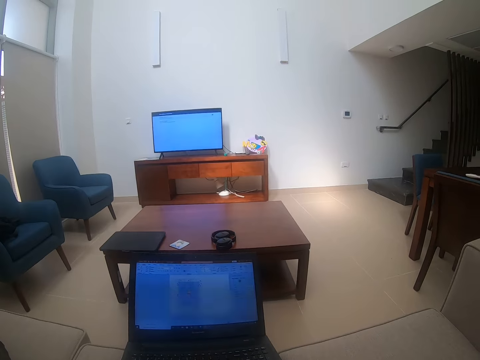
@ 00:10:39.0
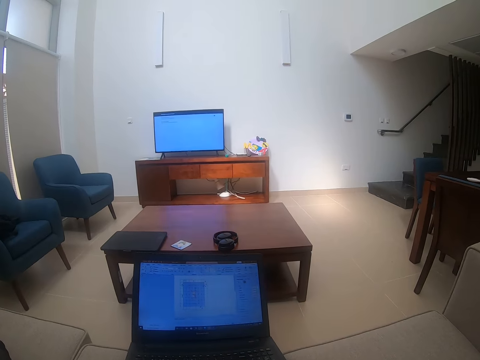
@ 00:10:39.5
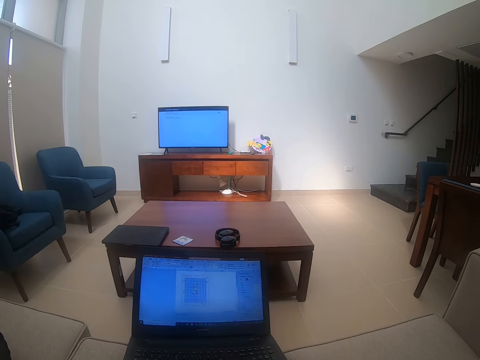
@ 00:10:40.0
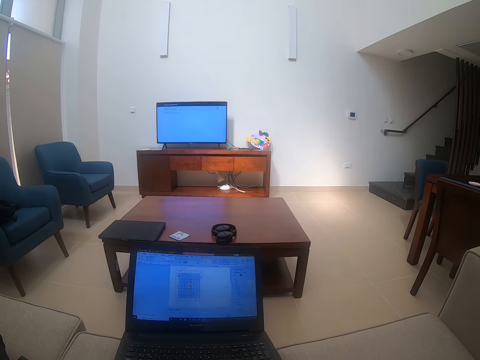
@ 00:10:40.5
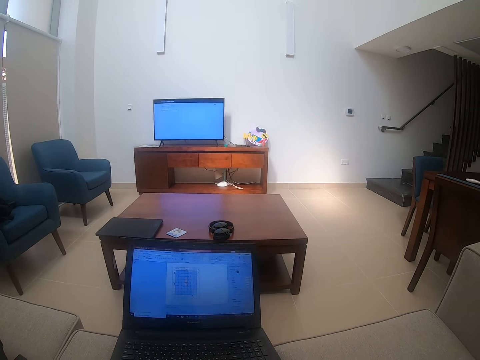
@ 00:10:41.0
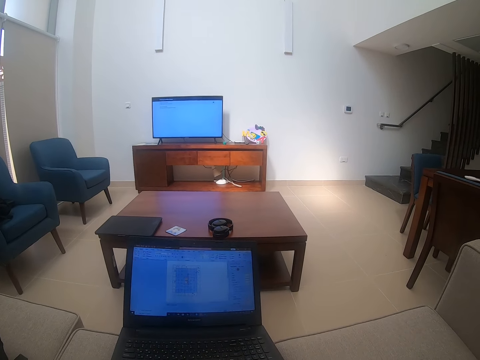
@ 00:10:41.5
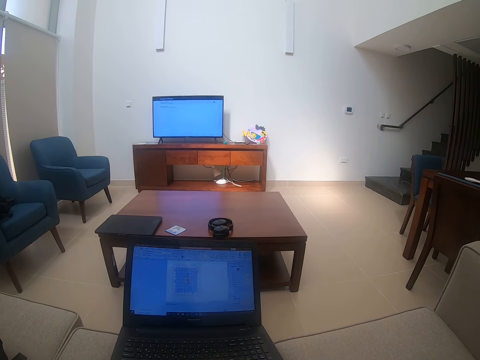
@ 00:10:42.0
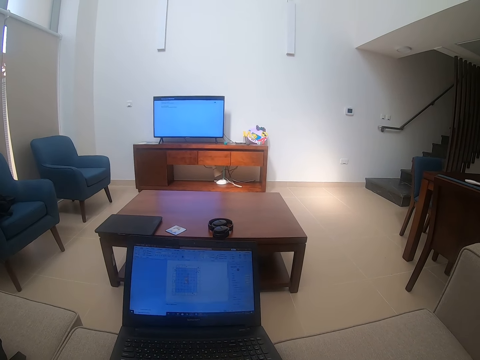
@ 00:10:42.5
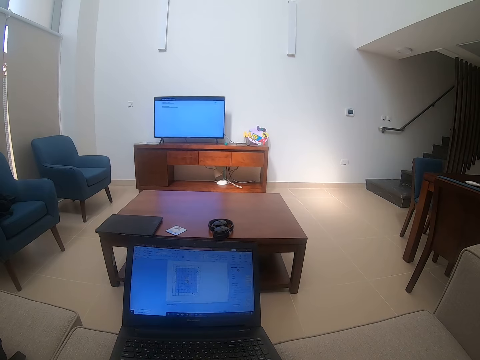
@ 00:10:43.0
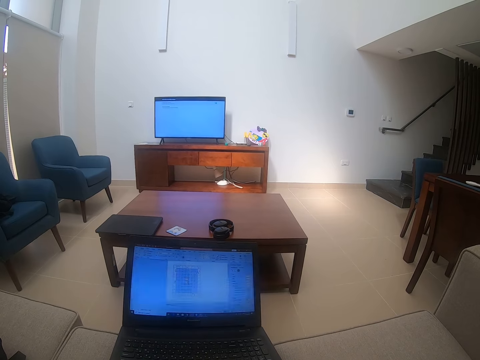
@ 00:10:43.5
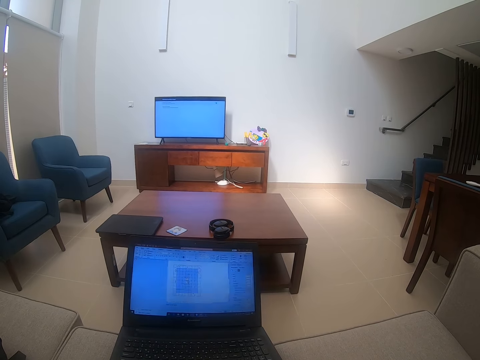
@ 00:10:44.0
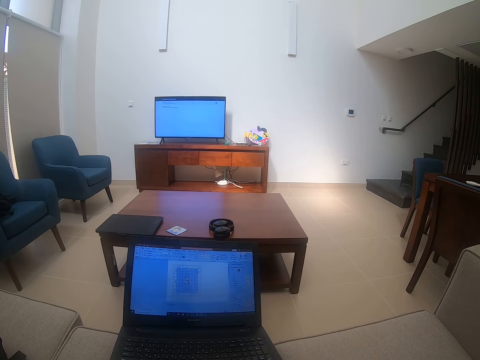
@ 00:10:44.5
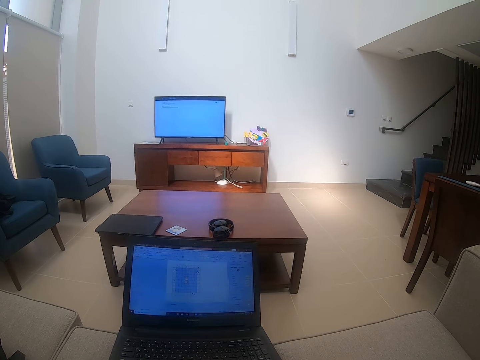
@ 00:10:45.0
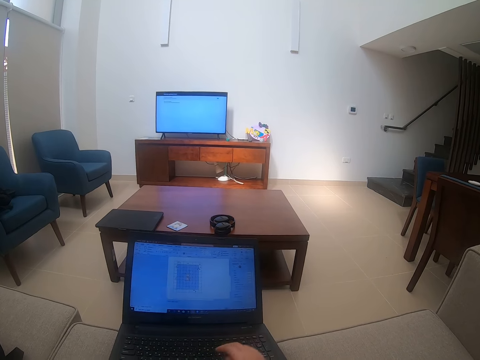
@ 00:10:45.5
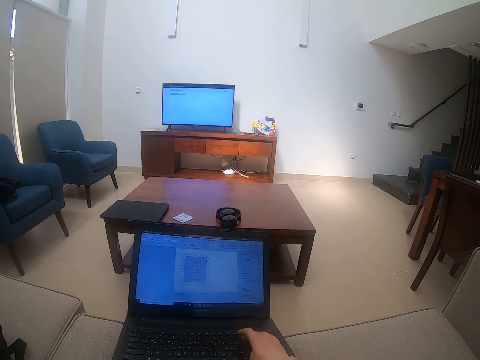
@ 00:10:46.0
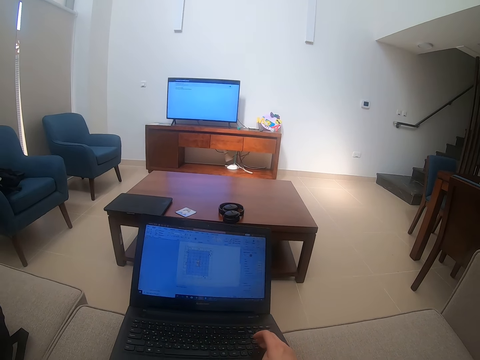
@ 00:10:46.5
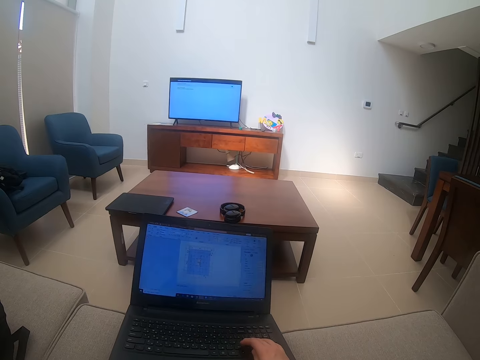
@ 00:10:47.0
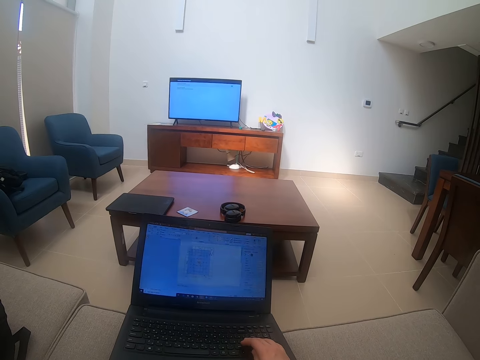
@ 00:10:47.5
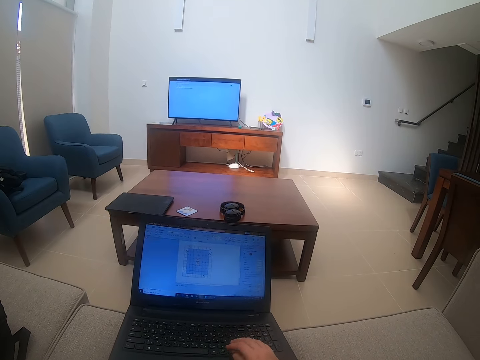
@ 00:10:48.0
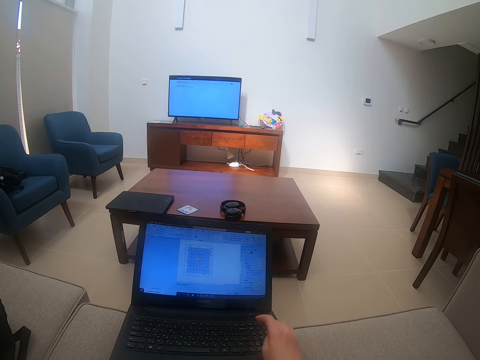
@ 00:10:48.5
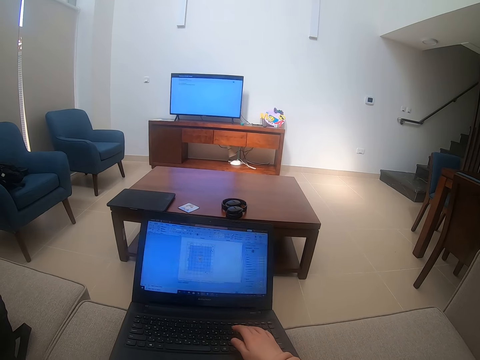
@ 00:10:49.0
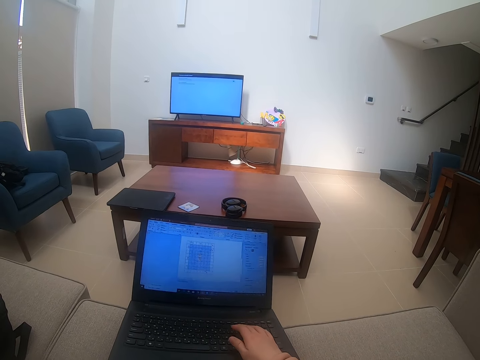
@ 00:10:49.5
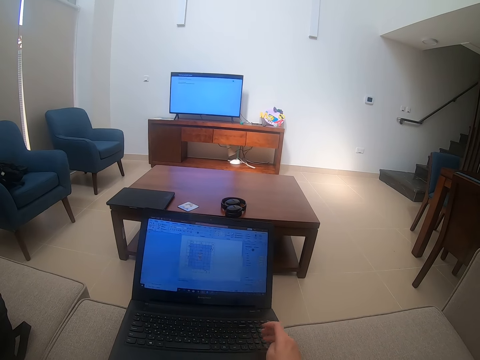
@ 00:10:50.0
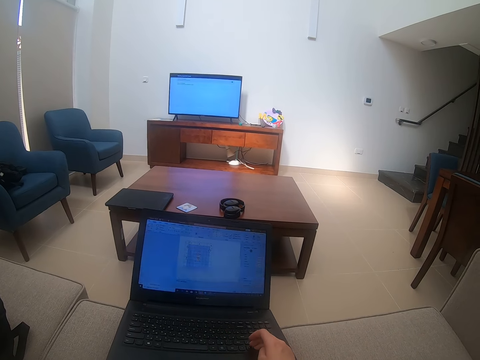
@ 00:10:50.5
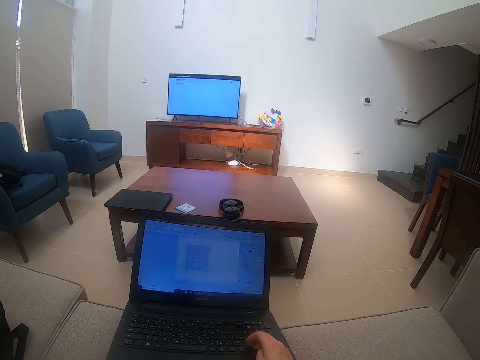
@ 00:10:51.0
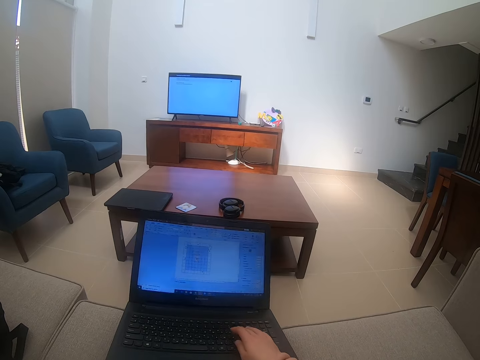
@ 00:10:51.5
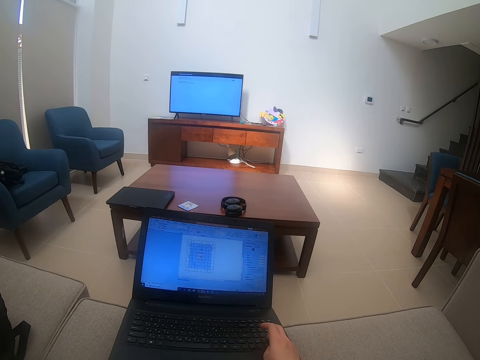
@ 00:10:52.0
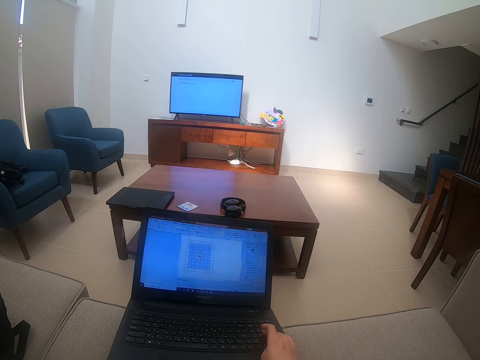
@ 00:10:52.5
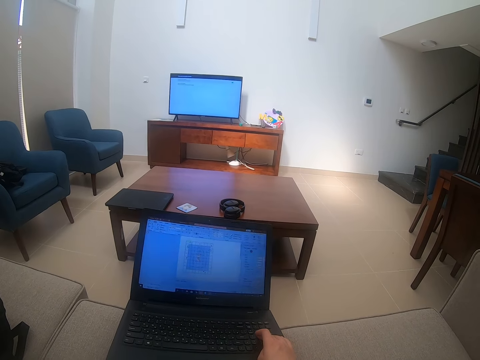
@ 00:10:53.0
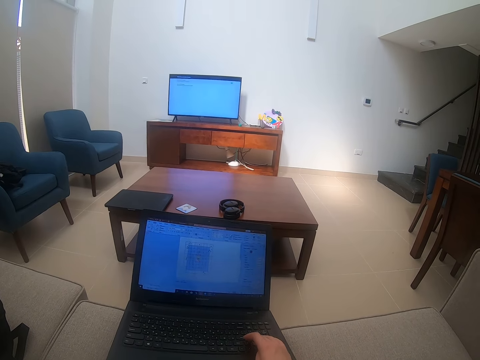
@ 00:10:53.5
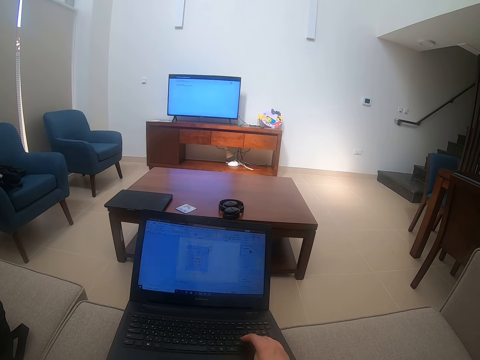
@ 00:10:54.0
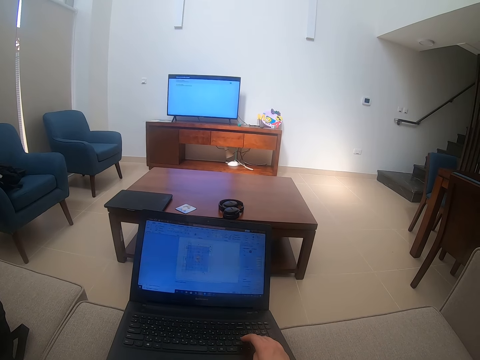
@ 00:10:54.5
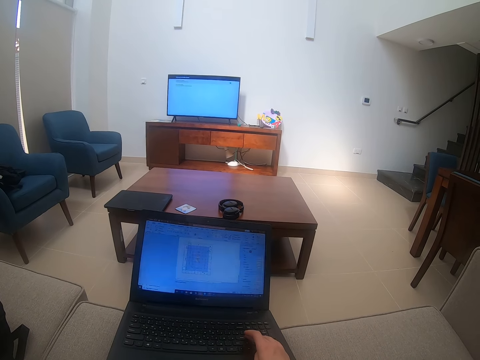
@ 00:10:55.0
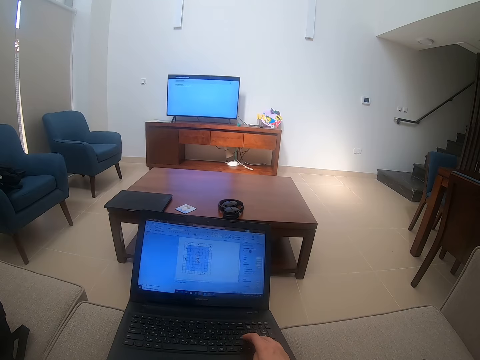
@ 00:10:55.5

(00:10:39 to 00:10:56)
The camera wearer watches the background. They touch the laptop and type on the laptop.

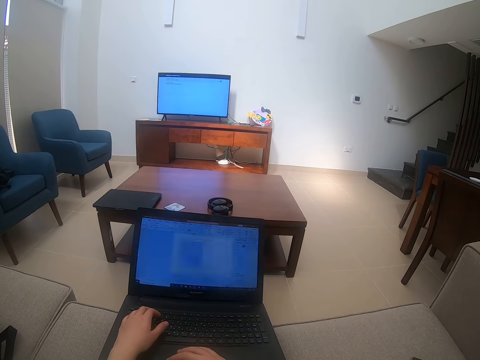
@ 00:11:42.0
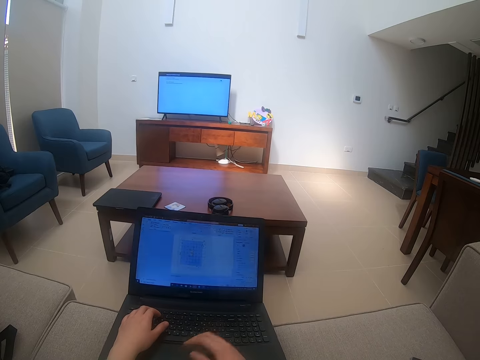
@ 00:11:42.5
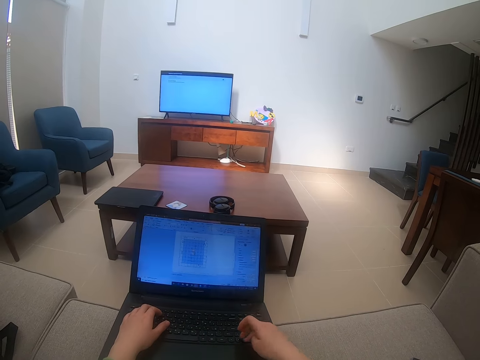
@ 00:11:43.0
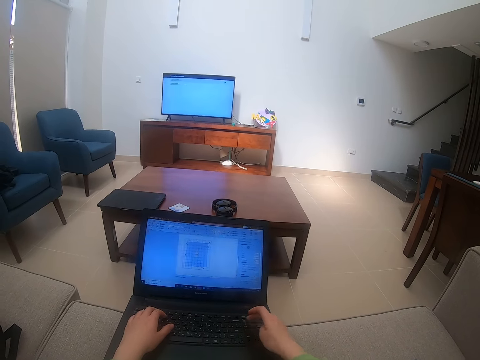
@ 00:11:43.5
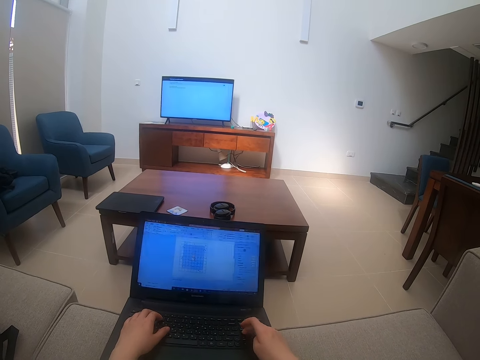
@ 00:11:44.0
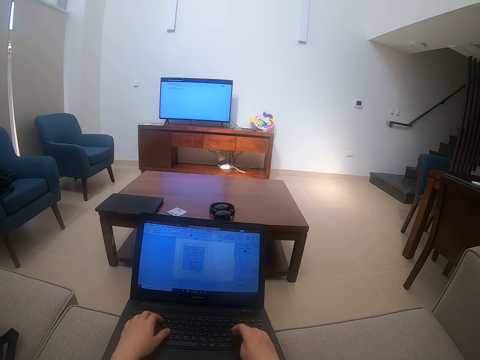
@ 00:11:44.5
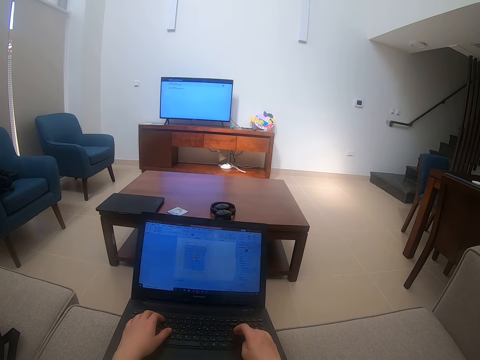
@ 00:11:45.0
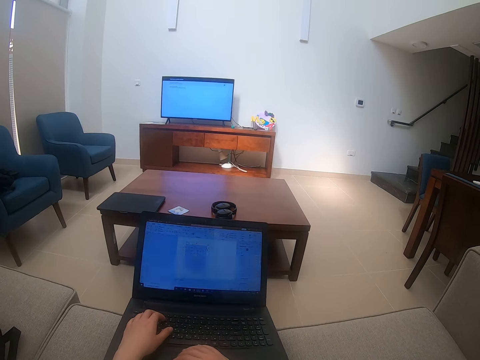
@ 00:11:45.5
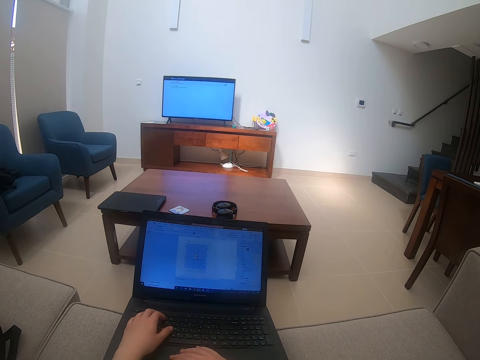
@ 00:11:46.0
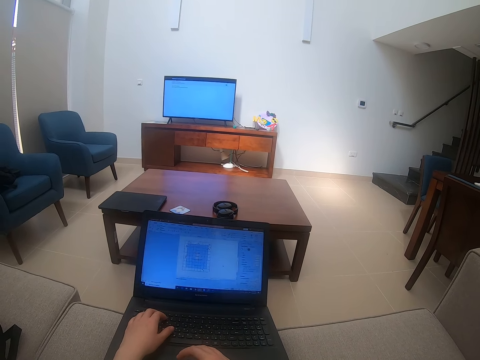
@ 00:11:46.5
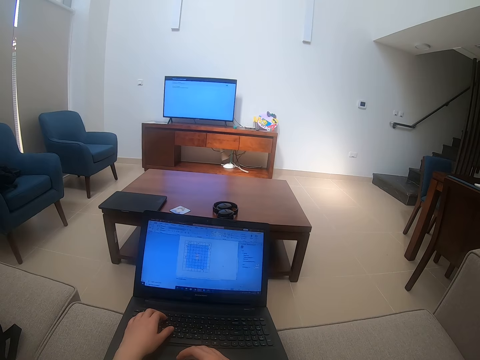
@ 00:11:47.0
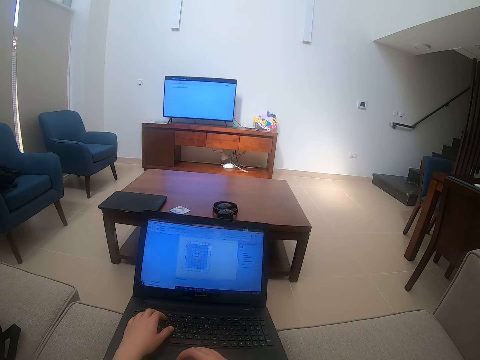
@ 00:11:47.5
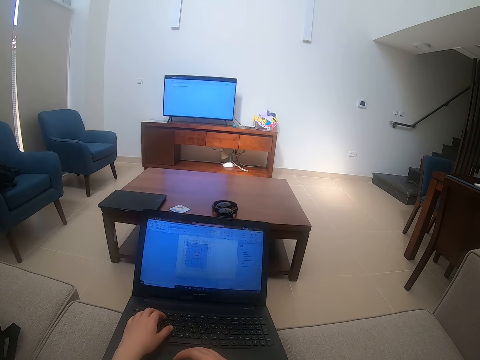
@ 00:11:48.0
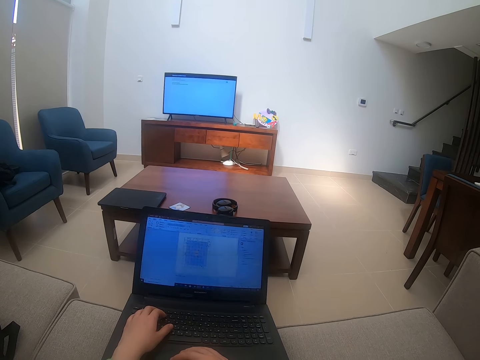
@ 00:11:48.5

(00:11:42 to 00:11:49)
The camera wearer types on the laptop.

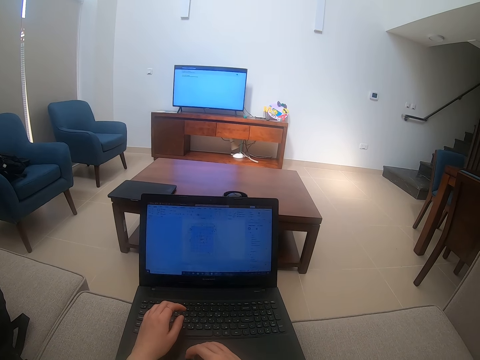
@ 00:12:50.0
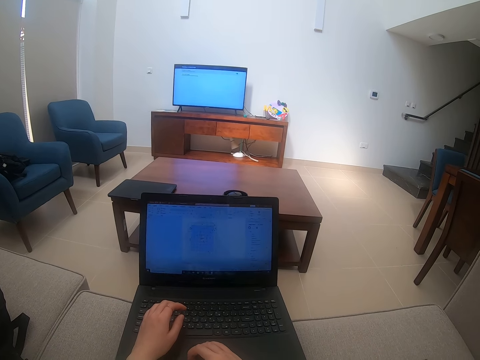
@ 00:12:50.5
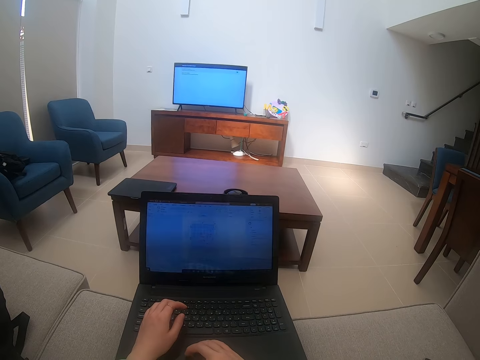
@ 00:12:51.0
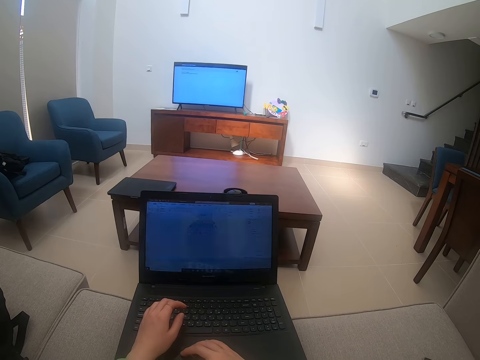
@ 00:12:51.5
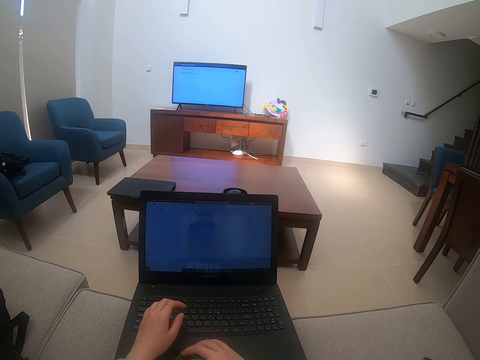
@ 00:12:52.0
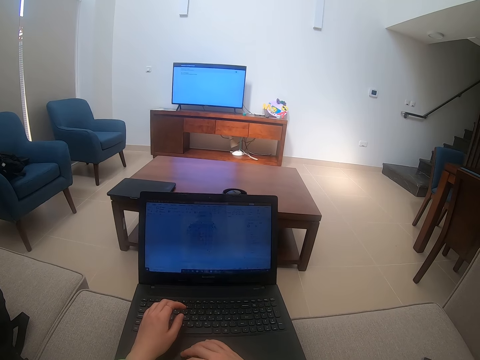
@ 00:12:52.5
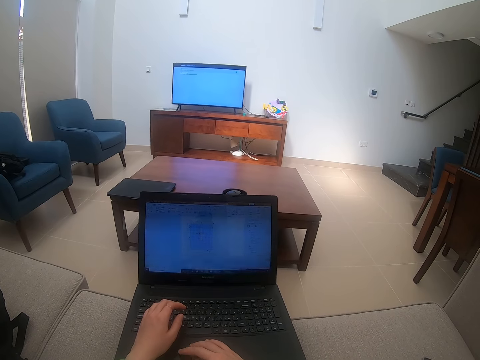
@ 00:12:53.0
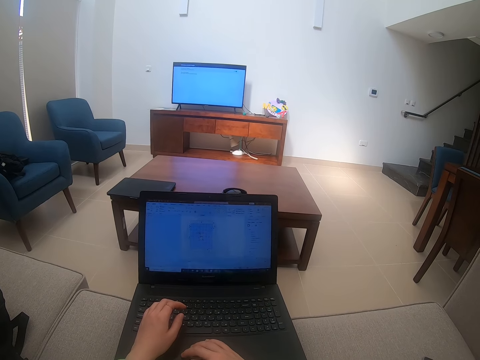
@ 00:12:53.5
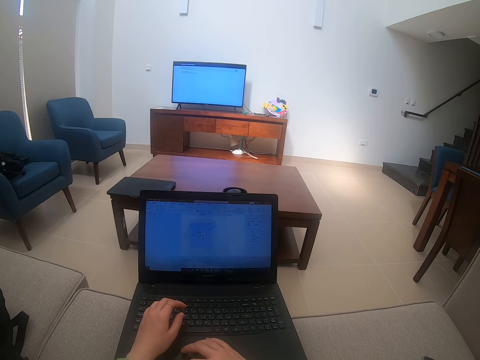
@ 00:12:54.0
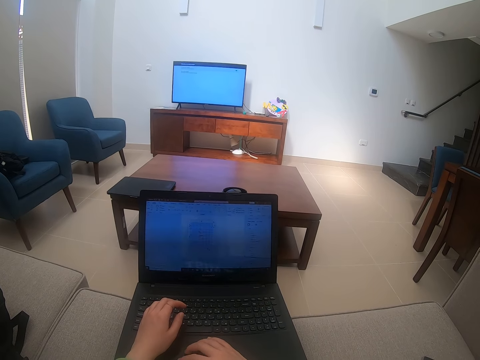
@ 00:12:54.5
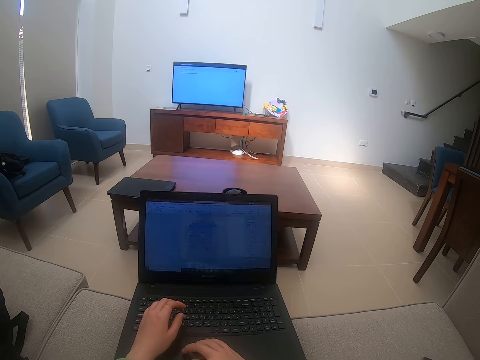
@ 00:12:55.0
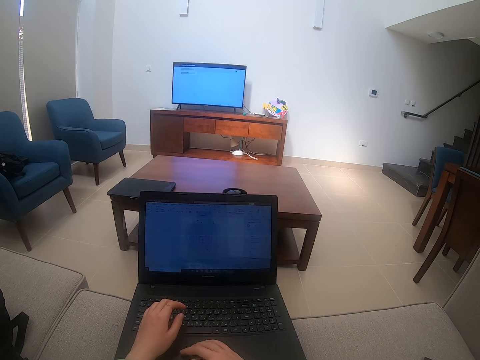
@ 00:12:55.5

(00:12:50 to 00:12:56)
The camera wearer scrolls on the laptop.
